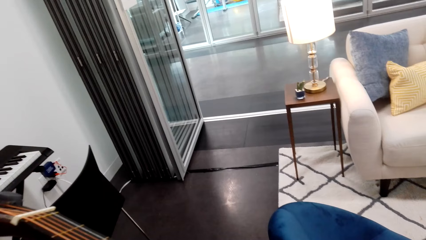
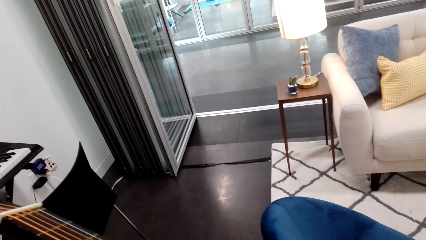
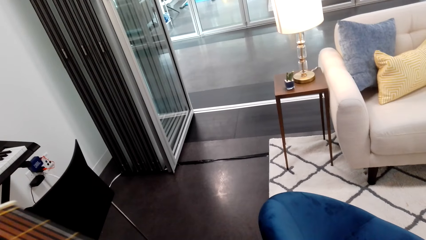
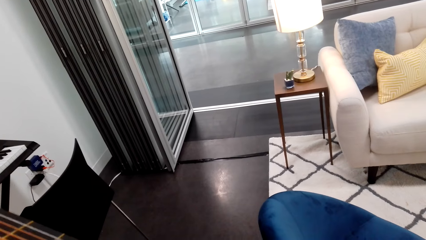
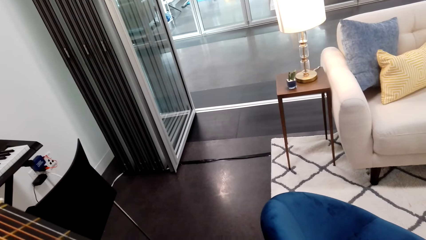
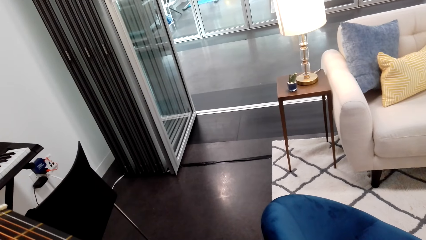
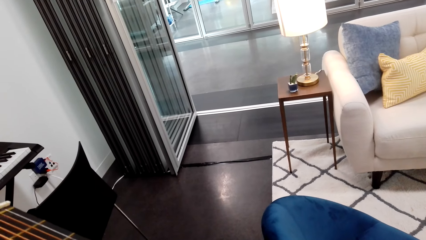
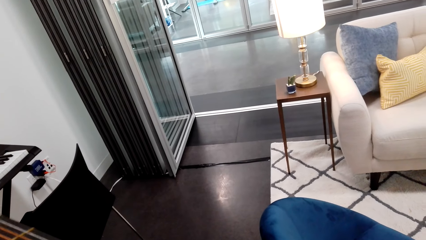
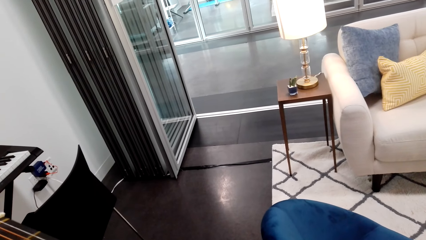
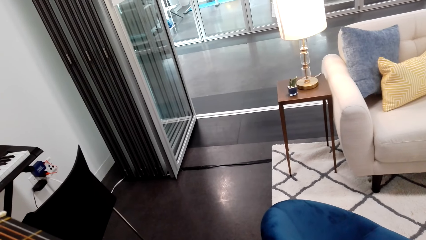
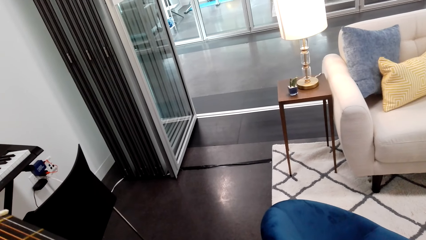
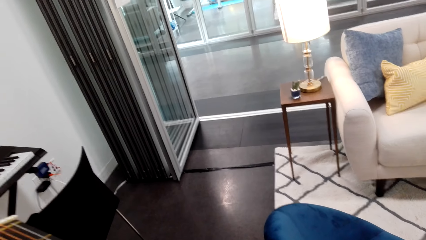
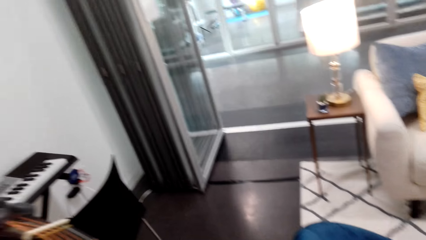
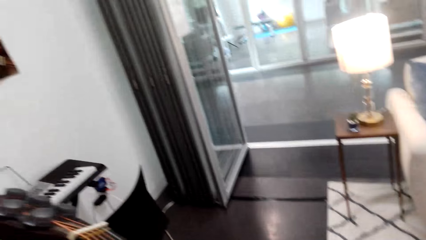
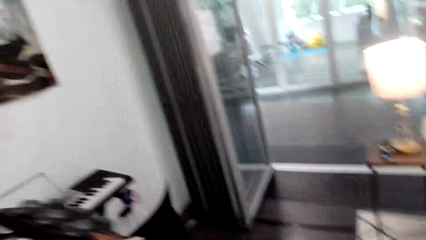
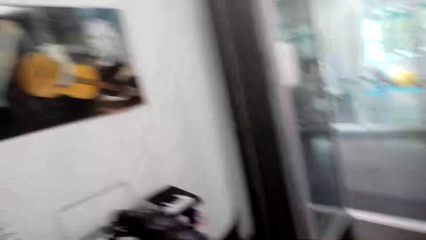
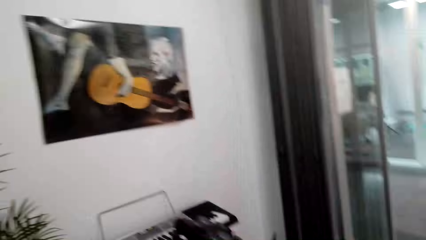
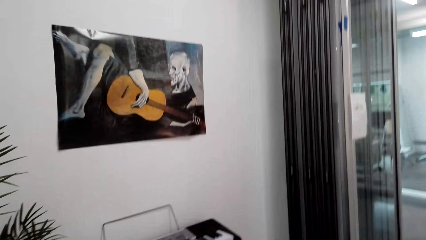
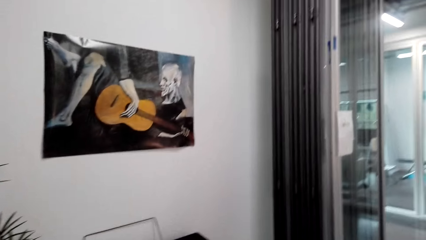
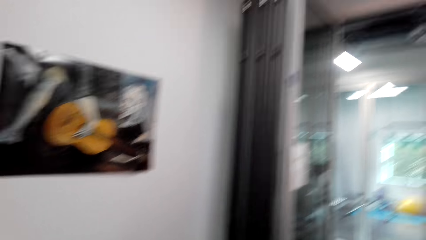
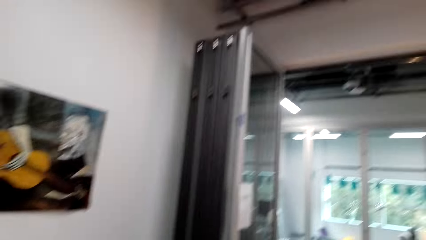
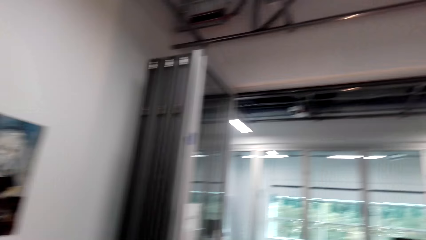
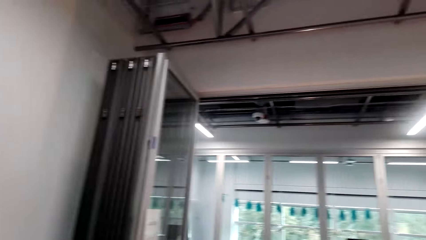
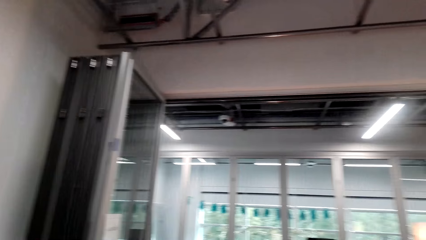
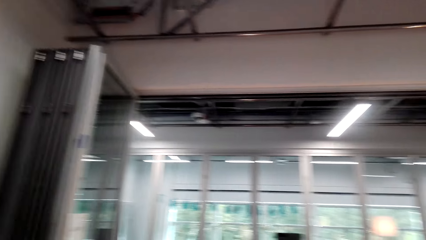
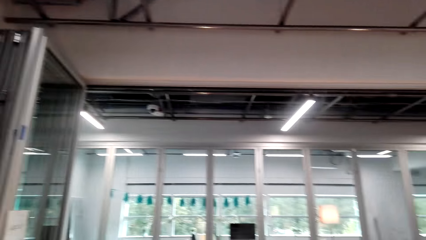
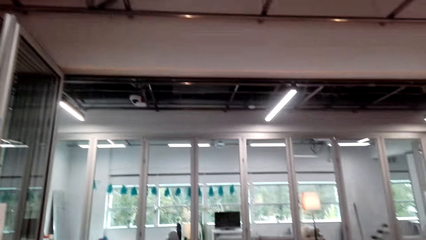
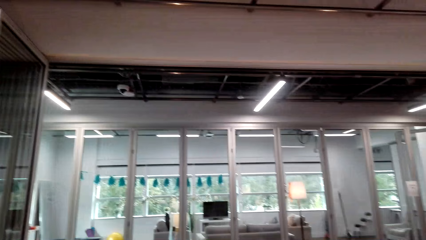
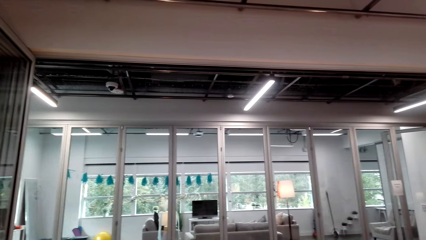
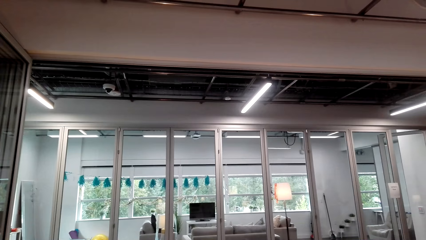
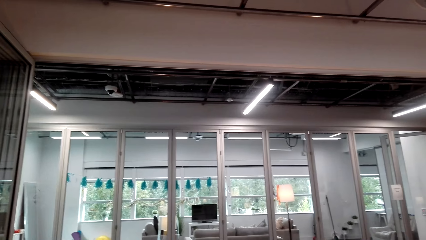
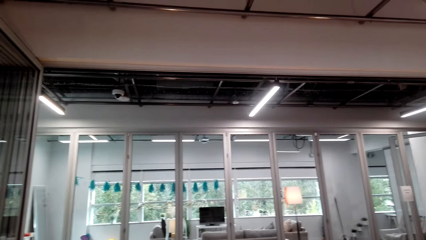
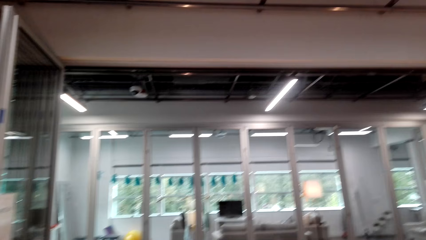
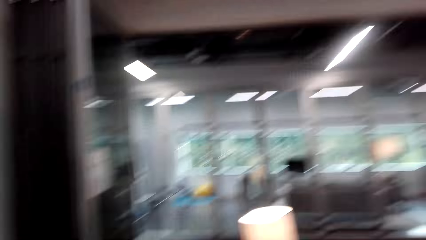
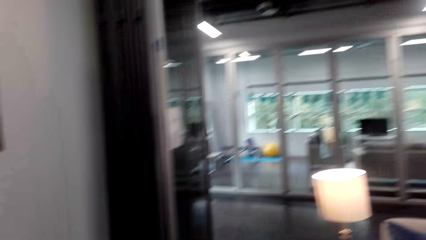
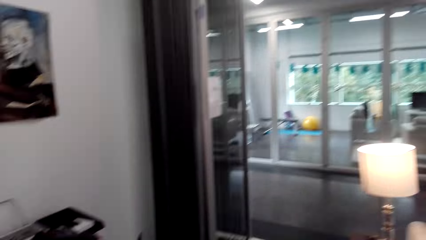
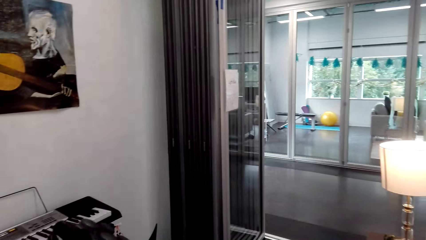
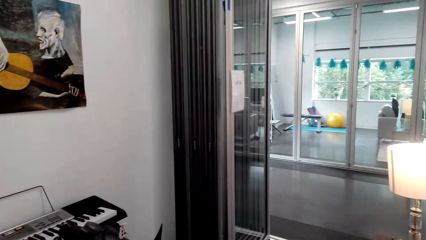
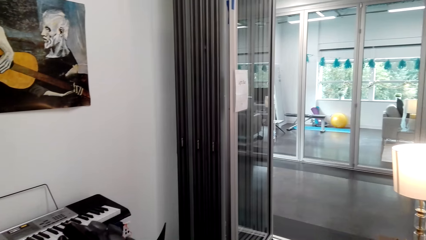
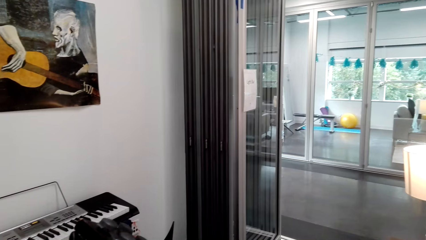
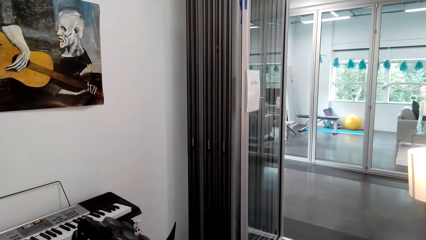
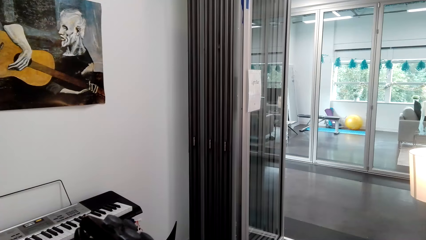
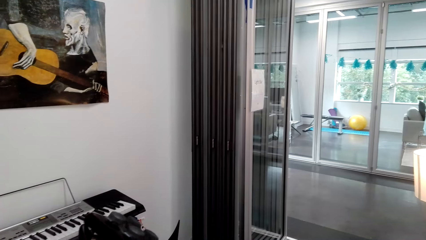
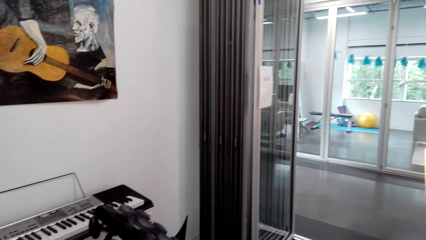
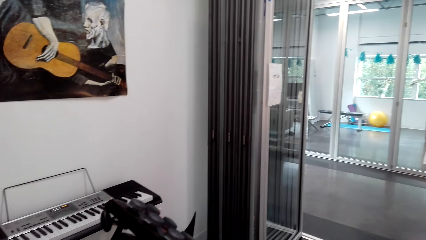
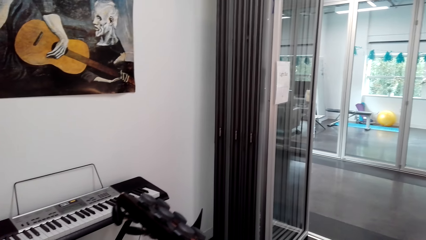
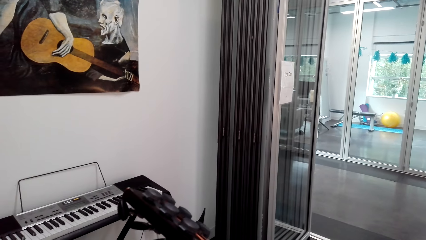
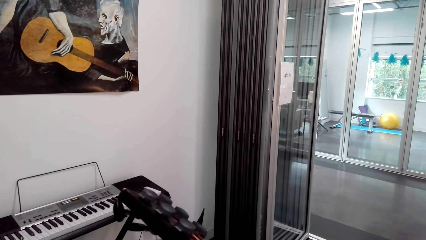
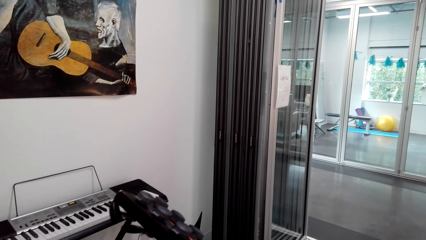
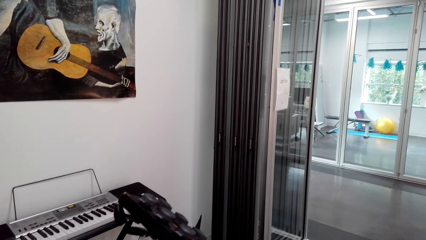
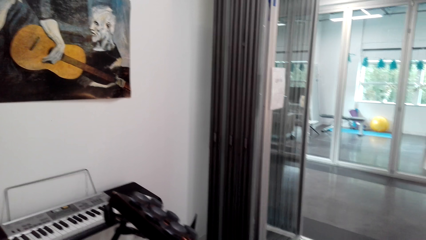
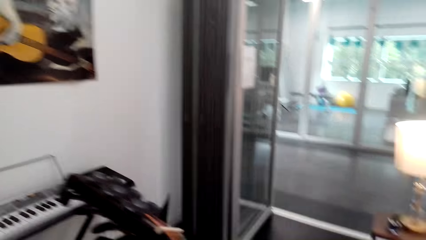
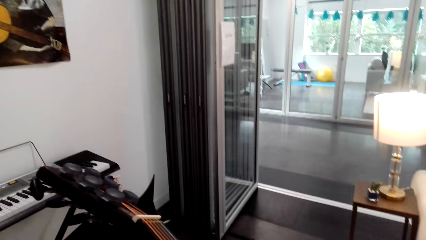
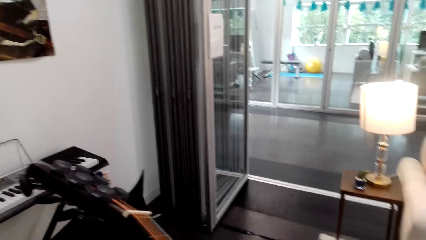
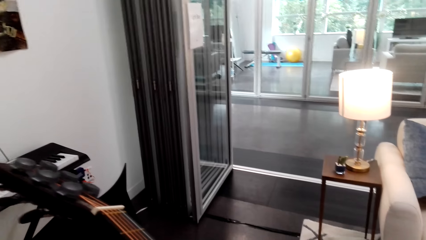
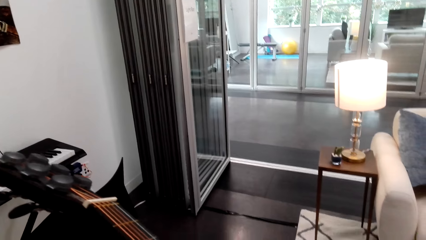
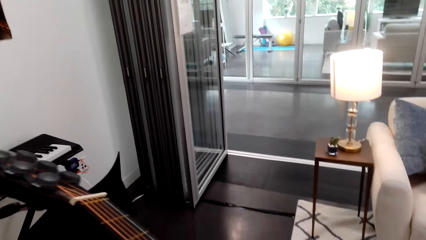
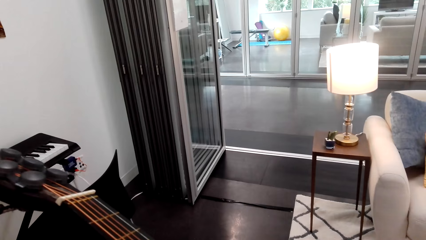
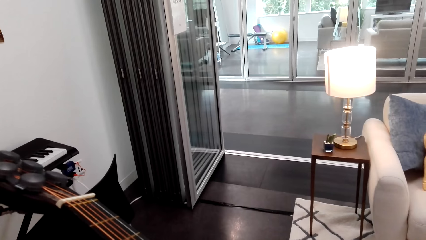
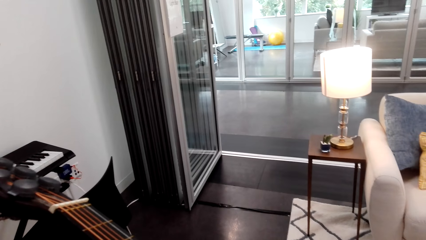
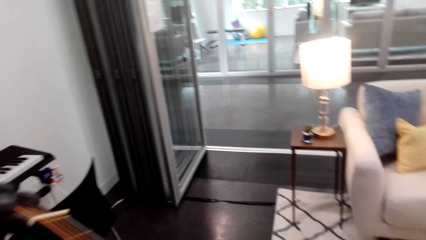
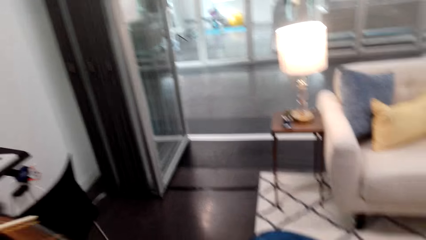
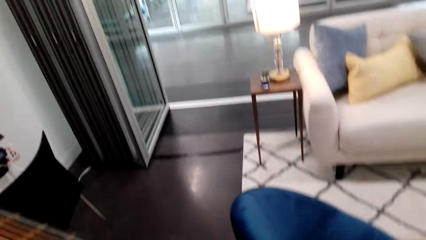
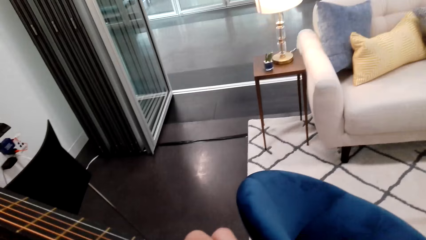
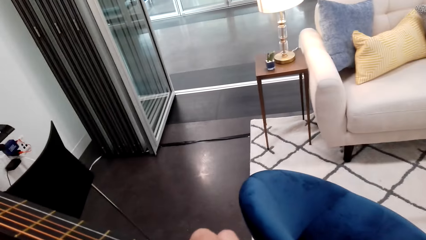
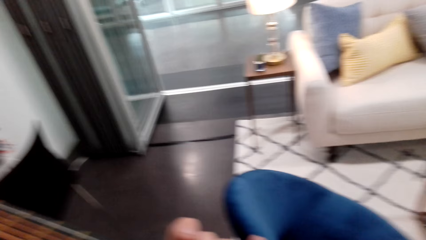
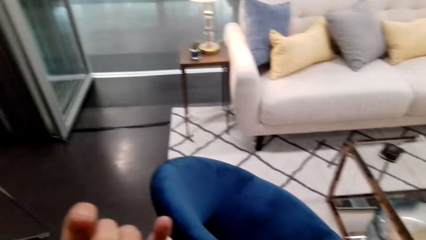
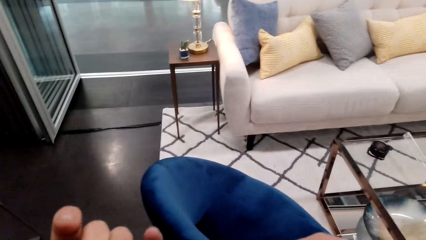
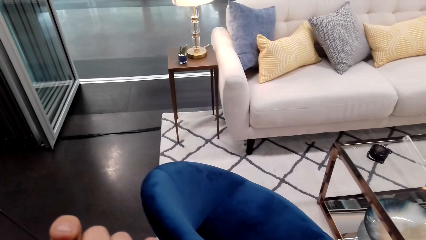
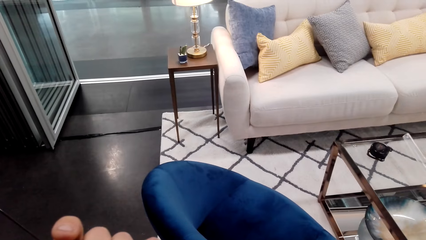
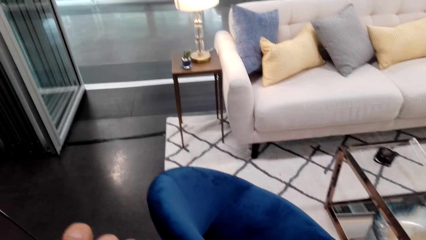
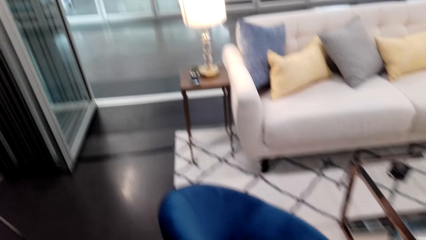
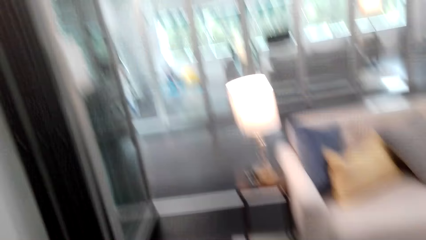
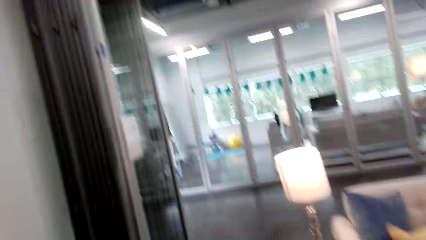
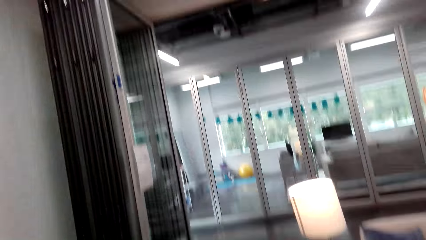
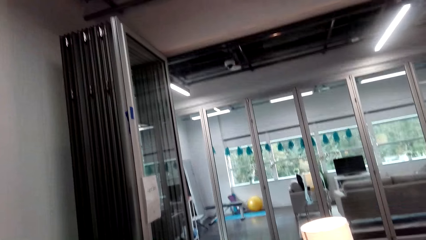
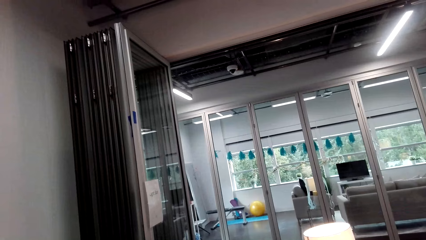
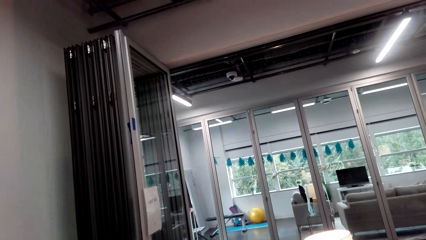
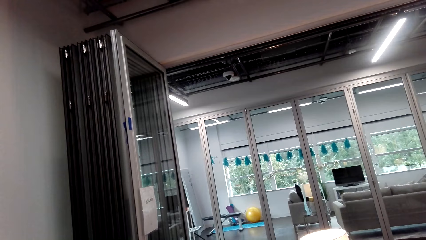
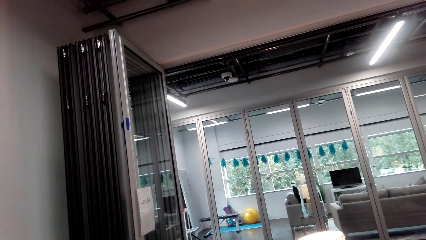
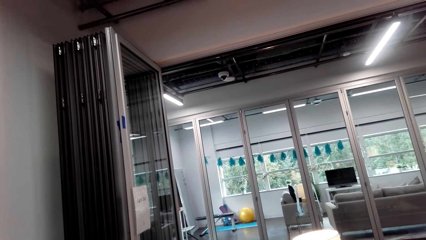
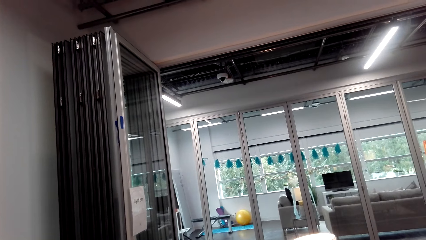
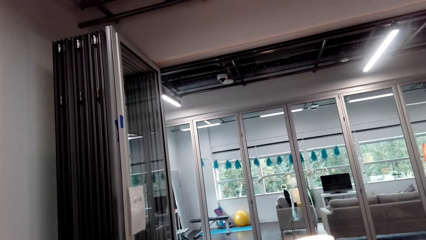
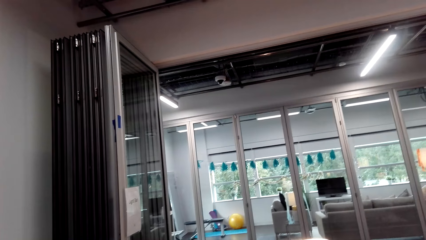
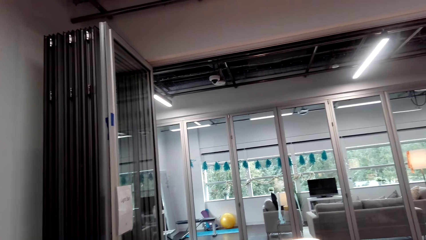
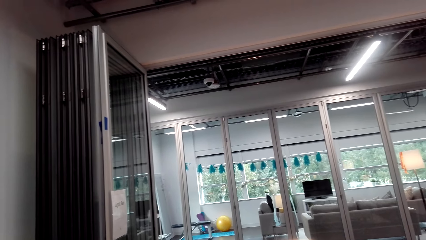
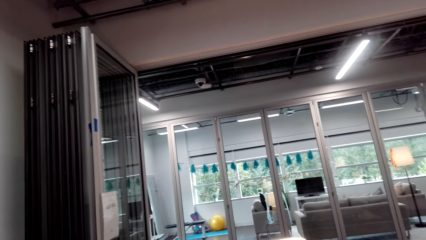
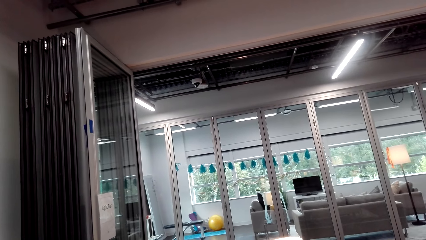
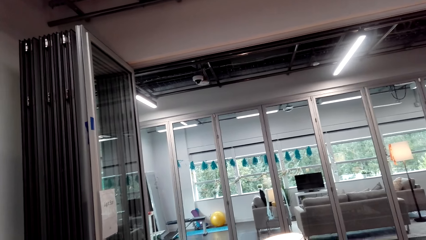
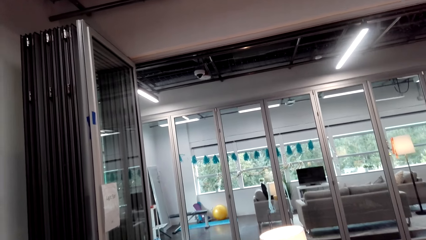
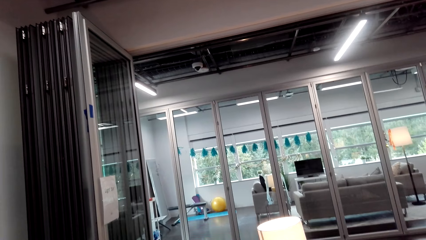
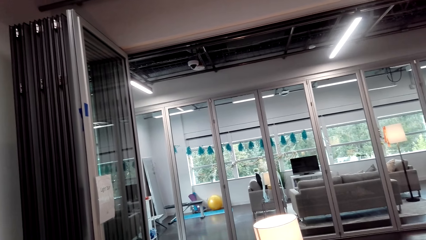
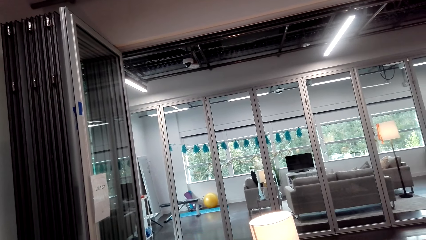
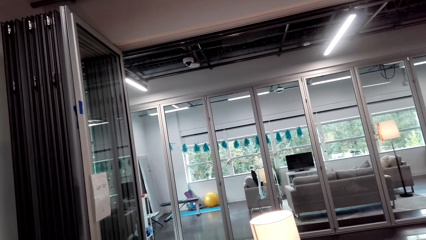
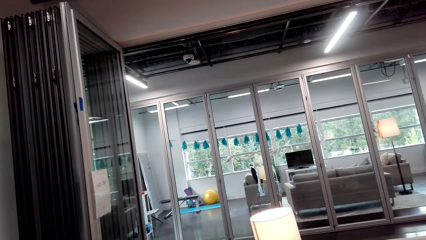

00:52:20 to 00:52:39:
The camera wearer operates a keyboard. They look around. They operate the keyboard. They play the guitar. They look around. They look around again.
